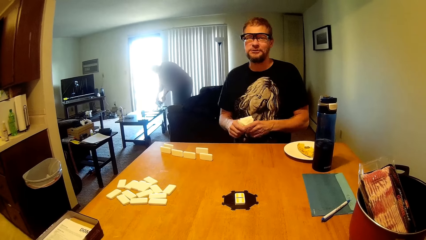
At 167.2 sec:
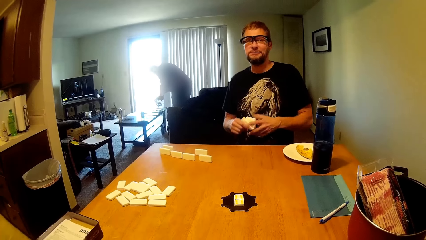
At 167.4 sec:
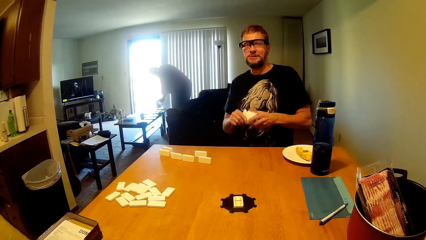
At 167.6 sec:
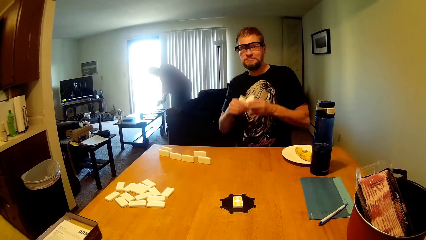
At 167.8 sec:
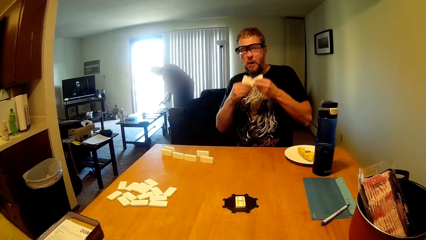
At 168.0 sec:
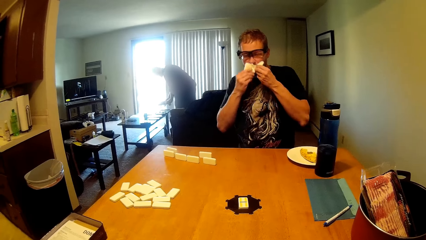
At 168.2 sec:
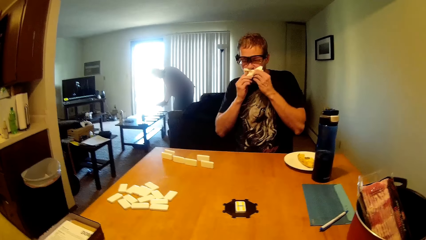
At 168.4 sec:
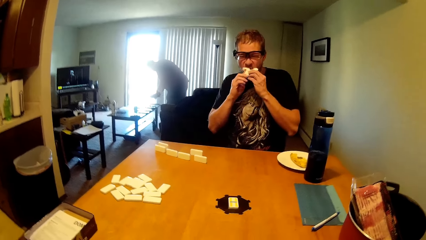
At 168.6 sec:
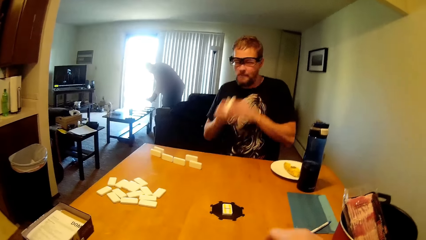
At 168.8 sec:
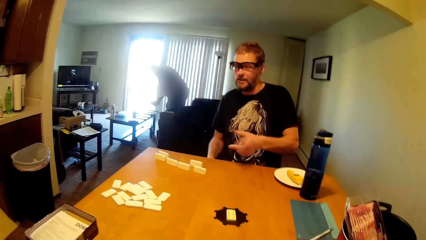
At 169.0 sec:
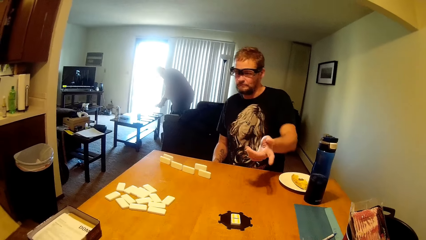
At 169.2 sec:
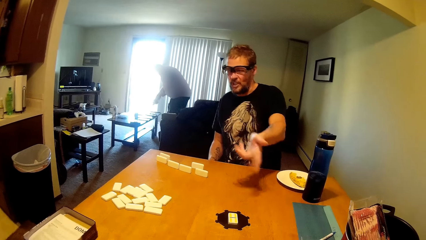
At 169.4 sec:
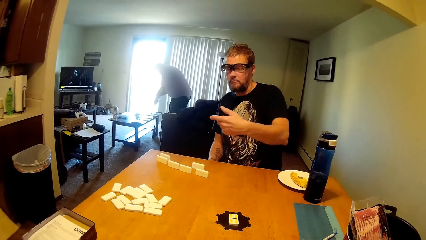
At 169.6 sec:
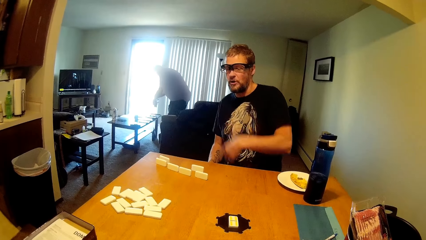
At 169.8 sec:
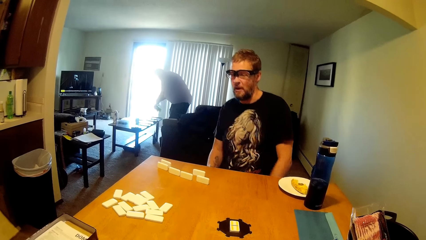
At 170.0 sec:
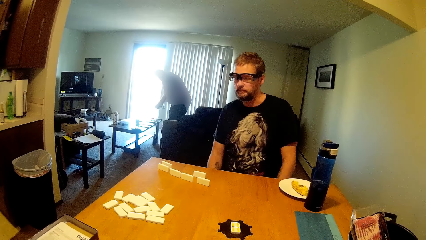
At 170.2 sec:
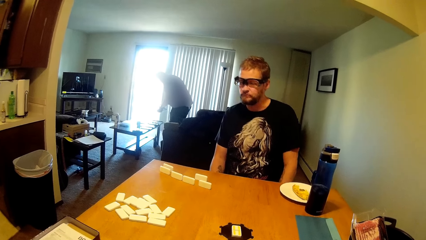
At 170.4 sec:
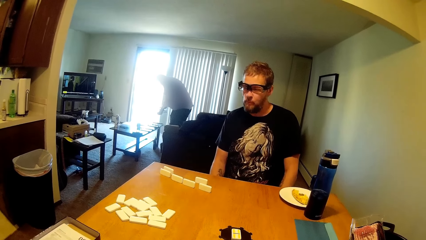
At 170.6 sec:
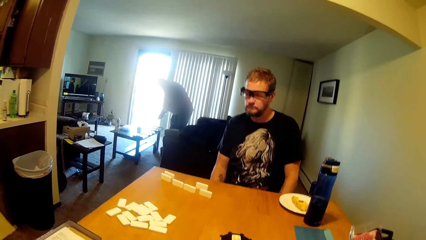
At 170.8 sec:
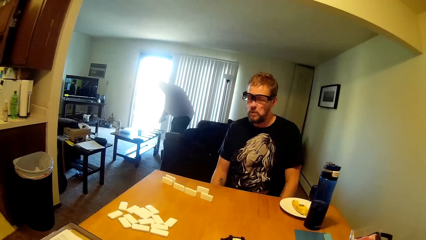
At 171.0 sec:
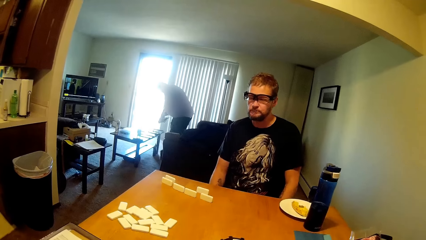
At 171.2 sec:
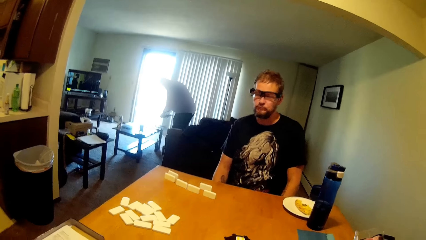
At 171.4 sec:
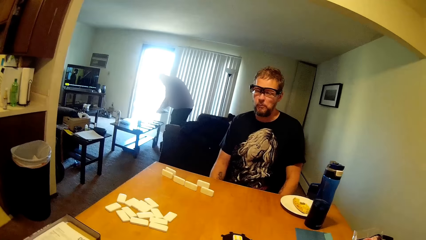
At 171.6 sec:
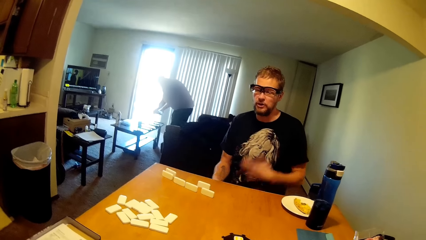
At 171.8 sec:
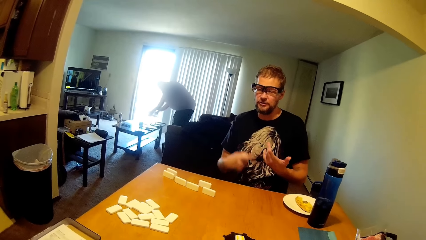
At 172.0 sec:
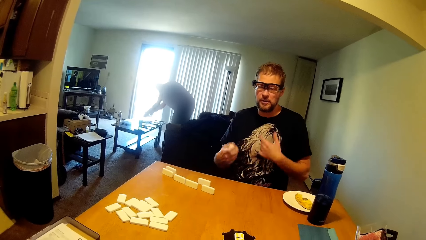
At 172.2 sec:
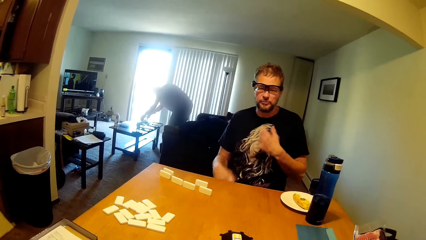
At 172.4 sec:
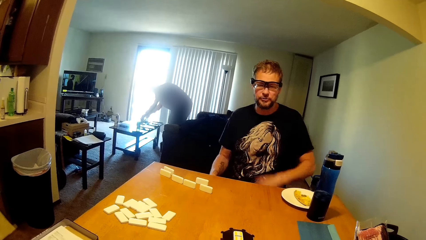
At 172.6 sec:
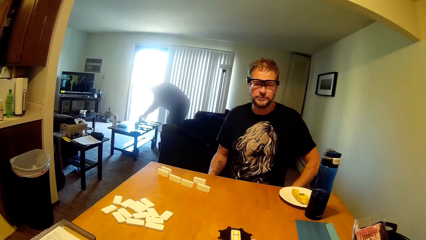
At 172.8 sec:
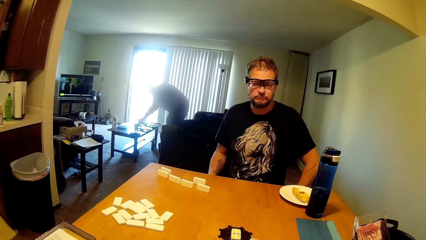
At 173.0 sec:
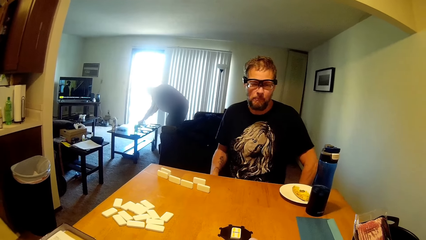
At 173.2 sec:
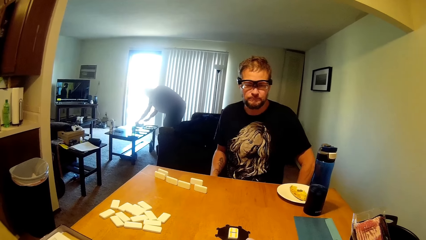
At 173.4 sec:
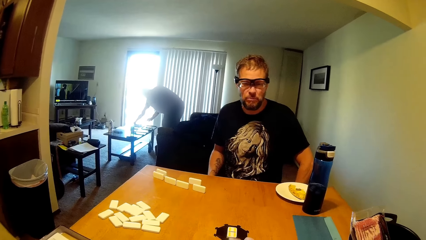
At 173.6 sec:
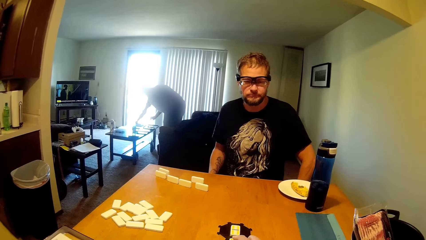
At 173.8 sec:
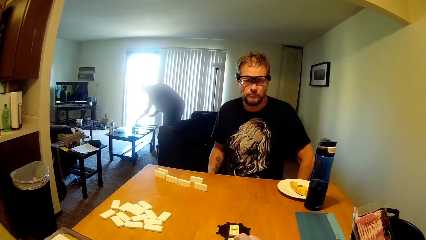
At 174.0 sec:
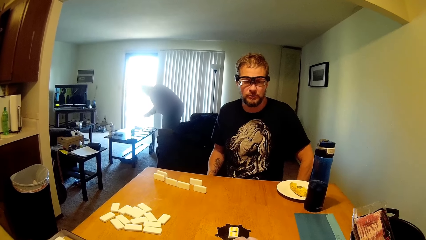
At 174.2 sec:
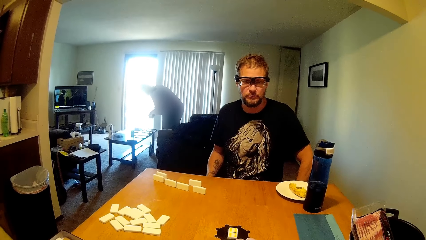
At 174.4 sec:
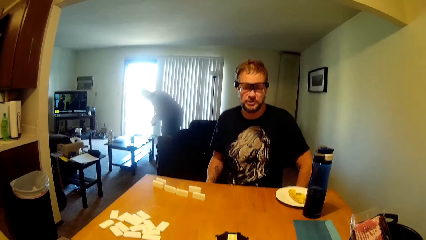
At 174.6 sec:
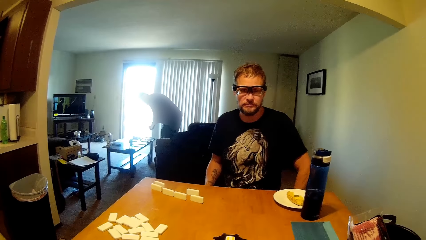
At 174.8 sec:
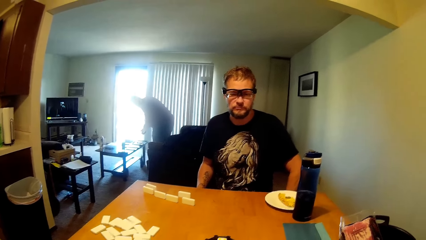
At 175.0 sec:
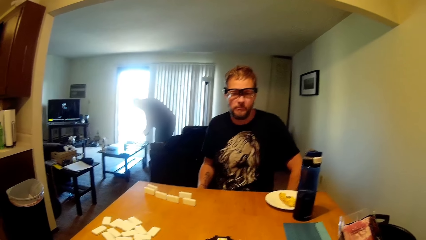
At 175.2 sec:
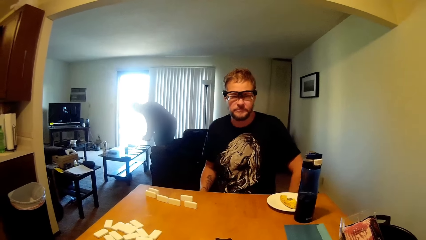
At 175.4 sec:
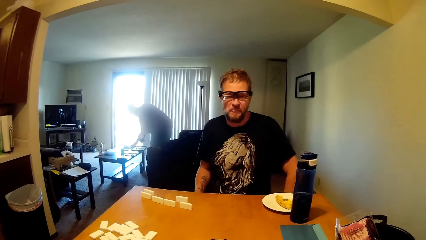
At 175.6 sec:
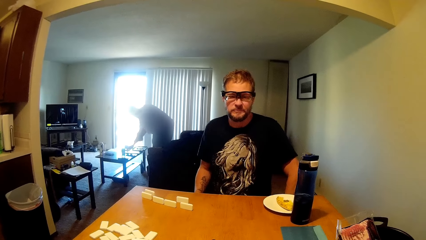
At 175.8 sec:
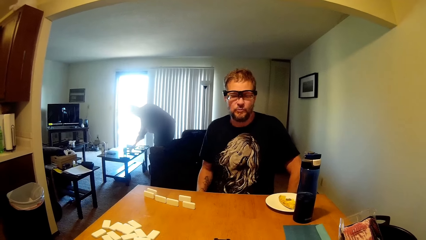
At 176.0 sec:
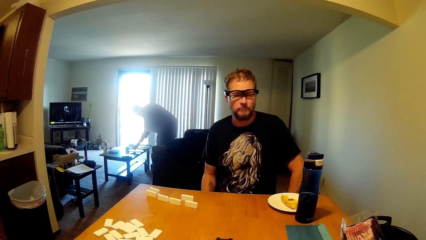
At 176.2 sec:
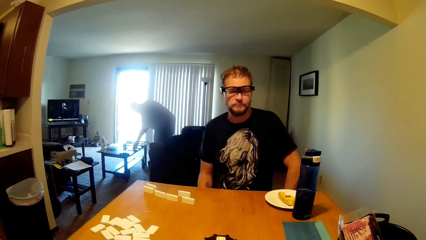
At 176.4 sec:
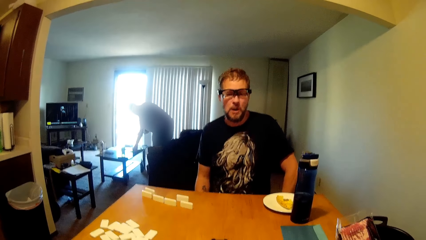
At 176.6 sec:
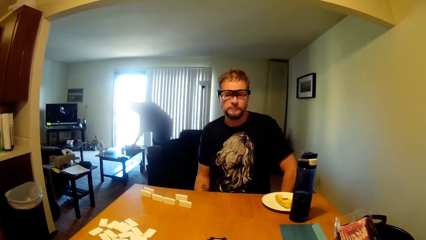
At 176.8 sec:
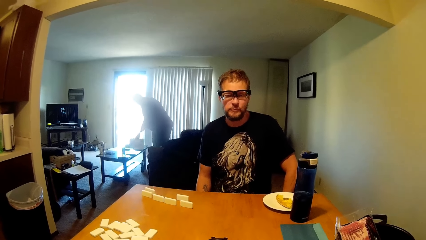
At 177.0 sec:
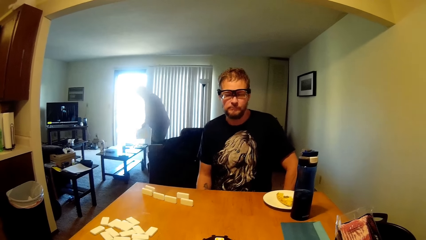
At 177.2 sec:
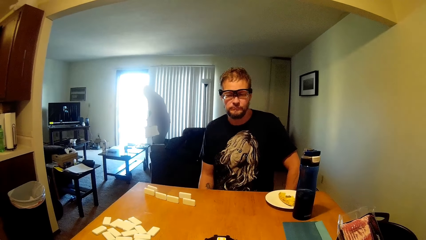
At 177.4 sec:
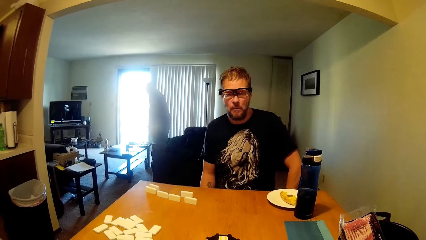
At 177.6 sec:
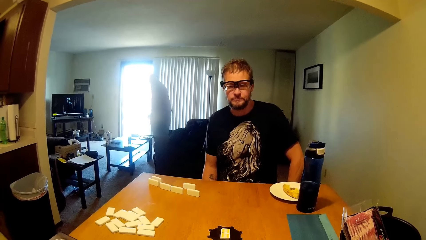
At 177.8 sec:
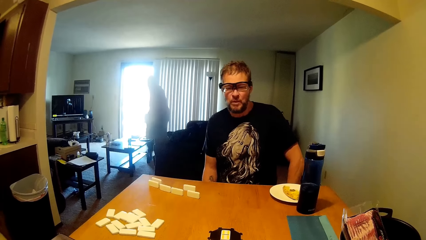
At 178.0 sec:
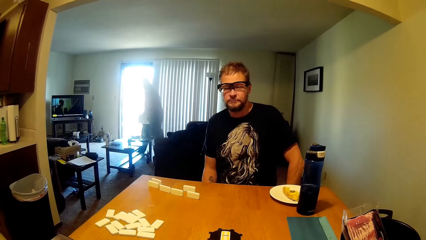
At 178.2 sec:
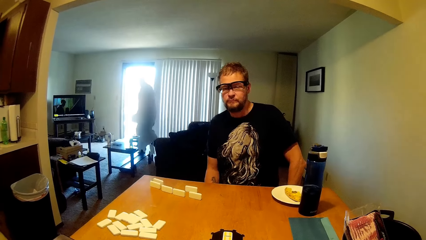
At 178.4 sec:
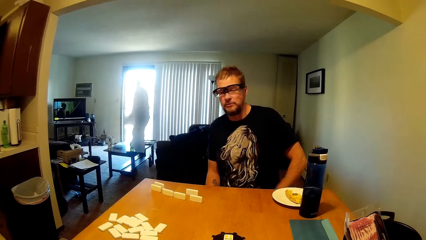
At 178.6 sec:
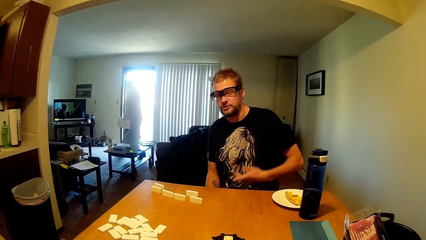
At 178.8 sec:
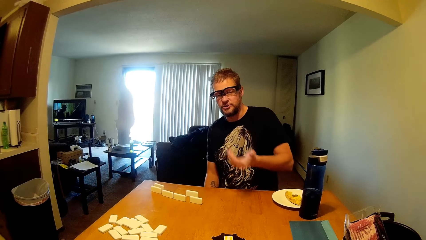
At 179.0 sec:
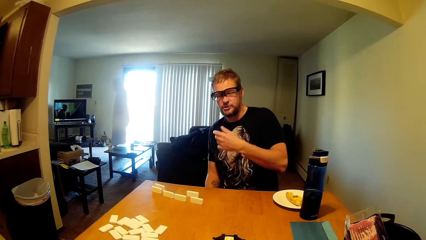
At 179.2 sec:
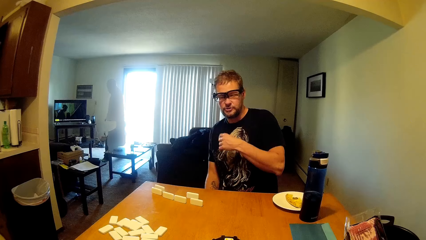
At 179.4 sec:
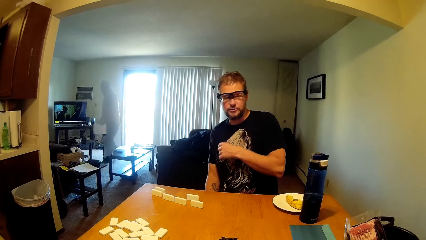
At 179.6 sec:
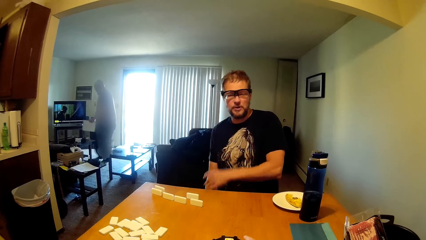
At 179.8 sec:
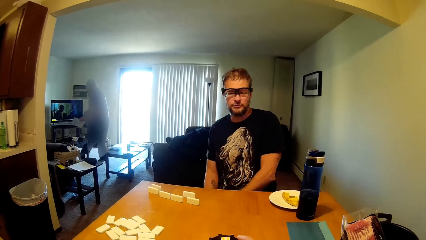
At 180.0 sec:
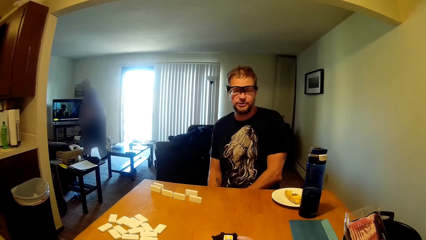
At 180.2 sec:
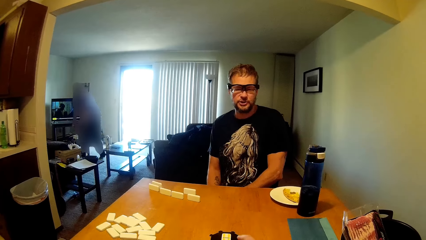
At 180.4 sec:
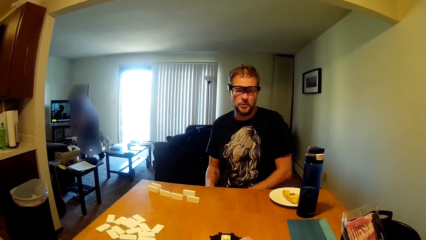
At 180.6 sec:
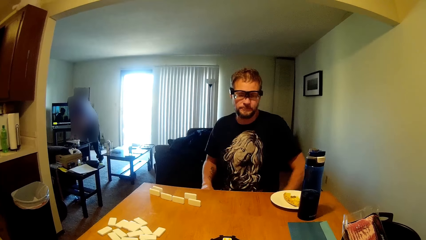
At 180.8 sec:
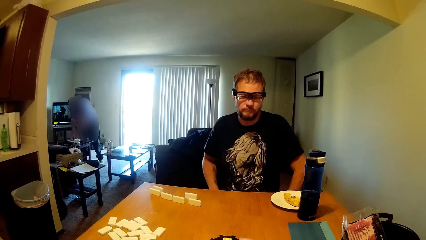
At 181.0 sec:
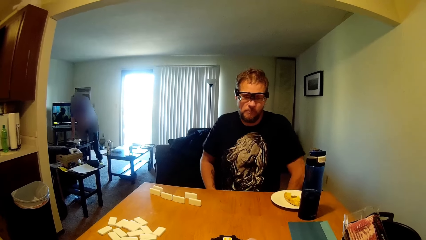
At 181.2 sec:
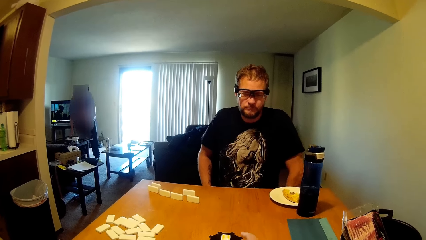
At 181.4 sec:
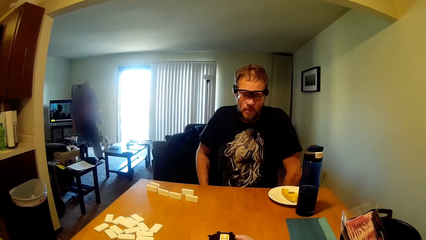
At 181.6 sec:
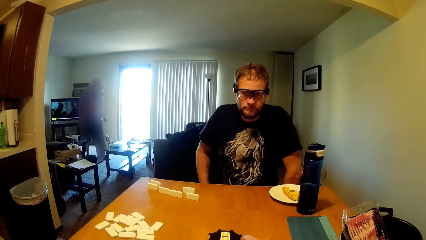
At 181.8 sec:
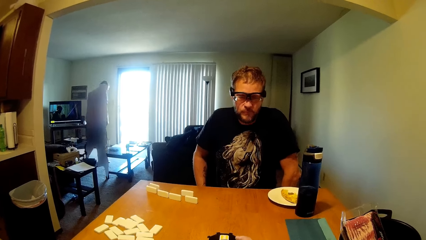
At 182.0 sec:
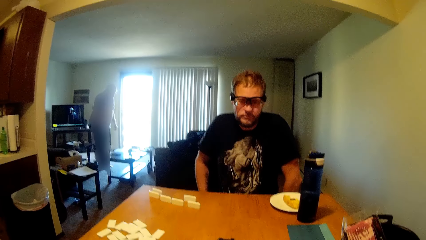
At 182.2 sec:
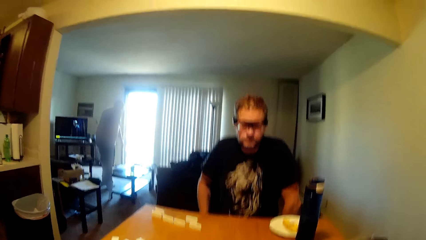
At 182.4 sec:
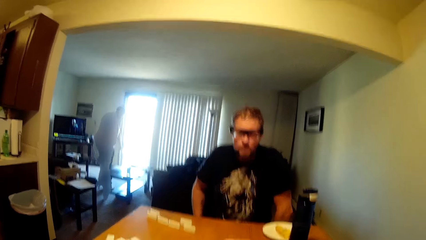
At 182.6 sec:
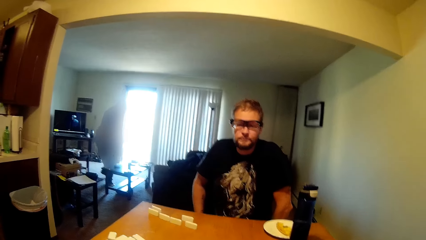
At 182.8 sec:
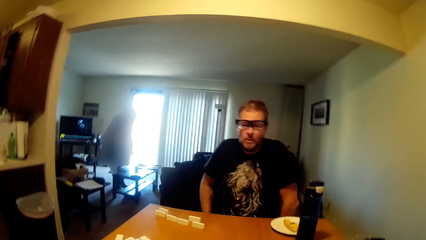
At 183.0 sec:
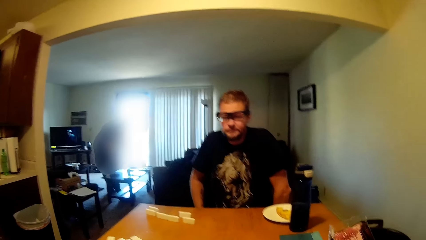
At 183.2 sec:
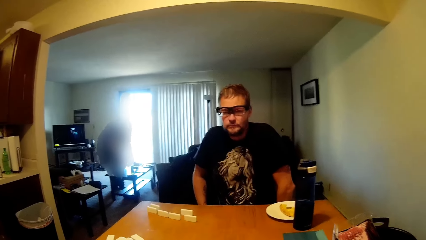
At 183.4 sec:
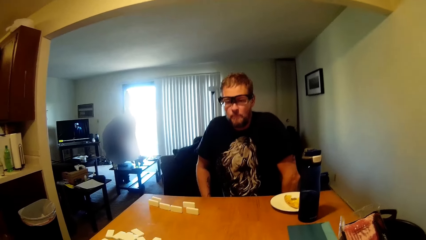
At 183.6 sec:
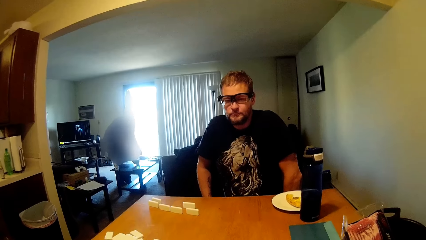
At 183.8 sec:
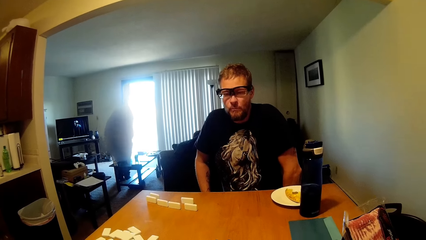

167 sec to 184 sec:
A person wipes the mouth using a napkin. The person talks to the camera wearer. The camera wearer talks to the person.
